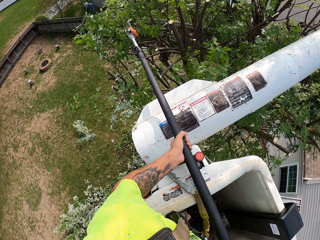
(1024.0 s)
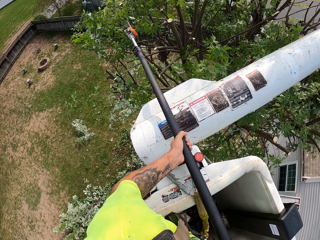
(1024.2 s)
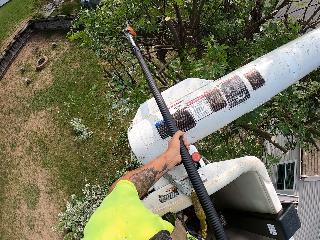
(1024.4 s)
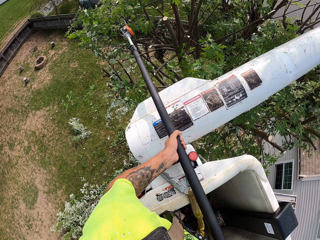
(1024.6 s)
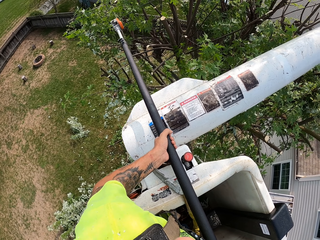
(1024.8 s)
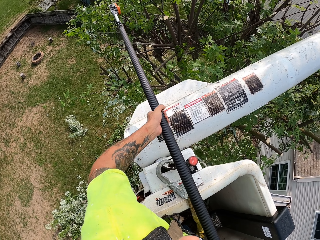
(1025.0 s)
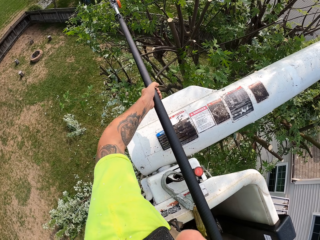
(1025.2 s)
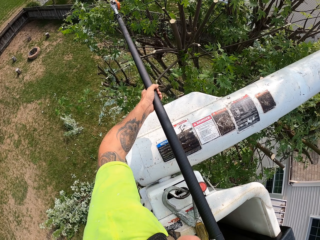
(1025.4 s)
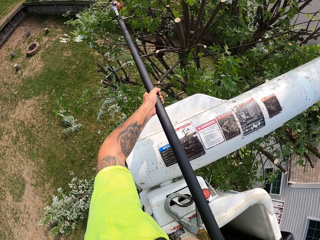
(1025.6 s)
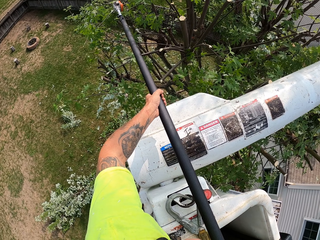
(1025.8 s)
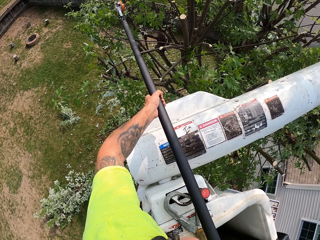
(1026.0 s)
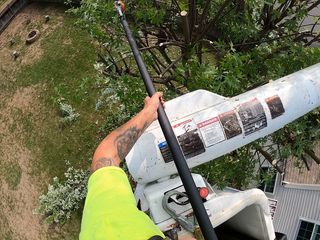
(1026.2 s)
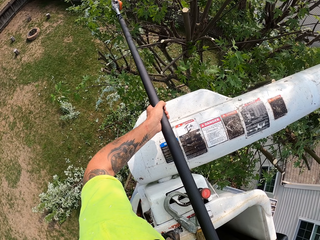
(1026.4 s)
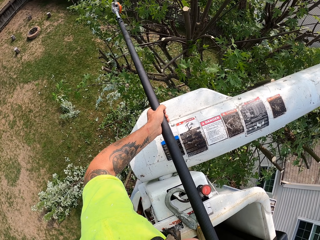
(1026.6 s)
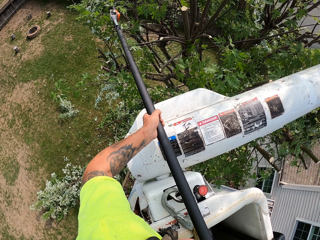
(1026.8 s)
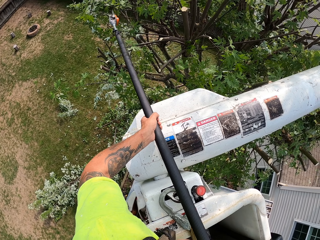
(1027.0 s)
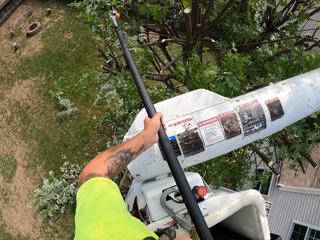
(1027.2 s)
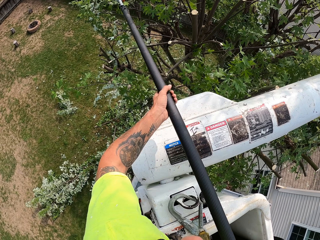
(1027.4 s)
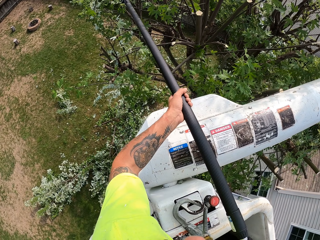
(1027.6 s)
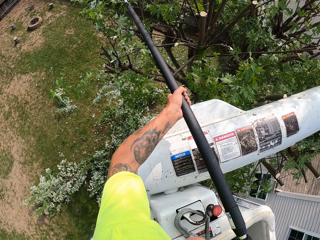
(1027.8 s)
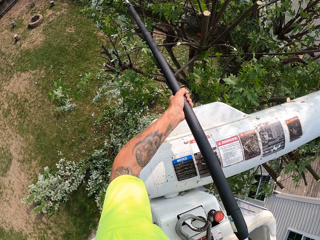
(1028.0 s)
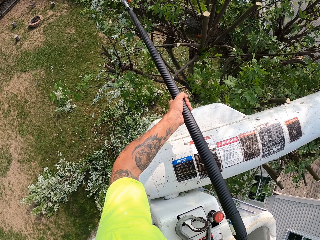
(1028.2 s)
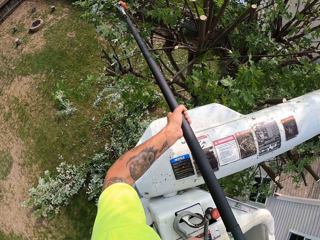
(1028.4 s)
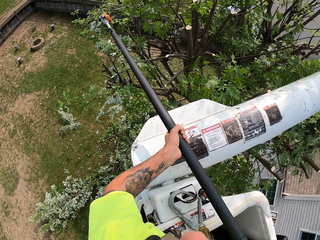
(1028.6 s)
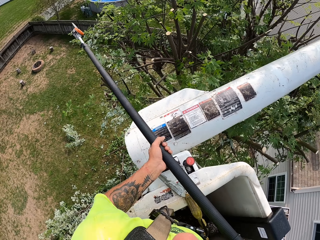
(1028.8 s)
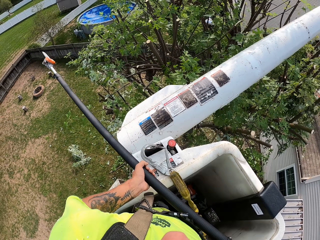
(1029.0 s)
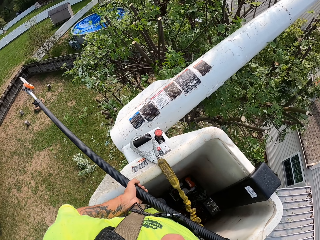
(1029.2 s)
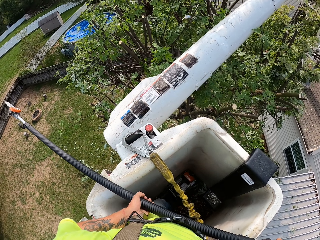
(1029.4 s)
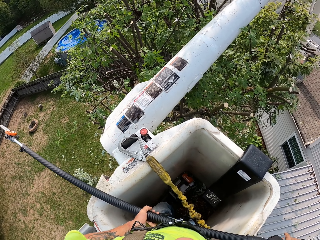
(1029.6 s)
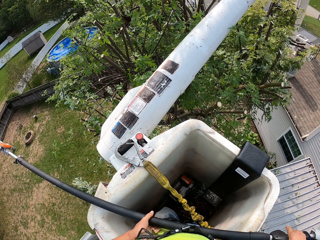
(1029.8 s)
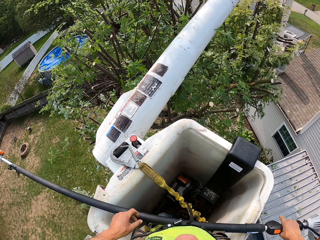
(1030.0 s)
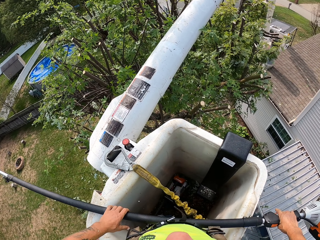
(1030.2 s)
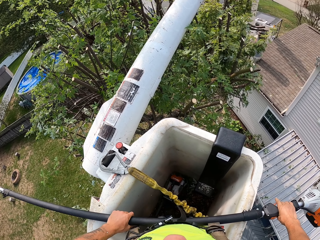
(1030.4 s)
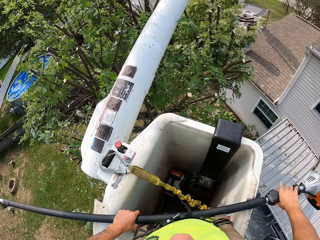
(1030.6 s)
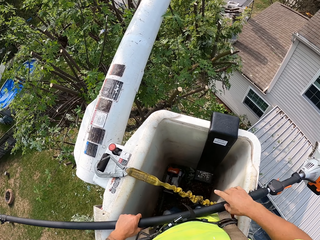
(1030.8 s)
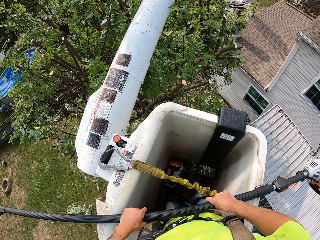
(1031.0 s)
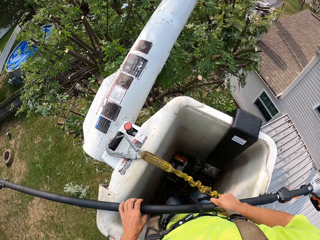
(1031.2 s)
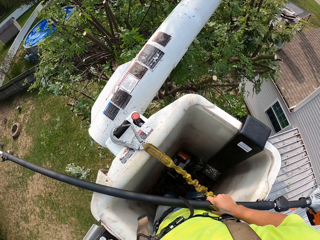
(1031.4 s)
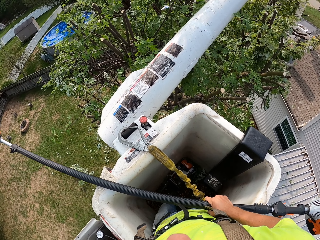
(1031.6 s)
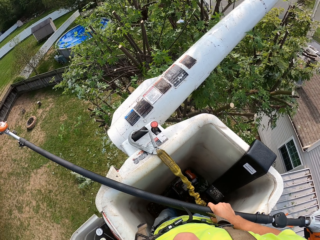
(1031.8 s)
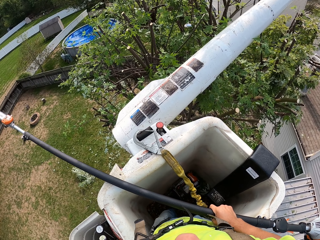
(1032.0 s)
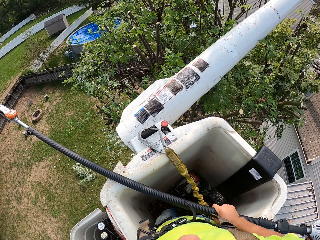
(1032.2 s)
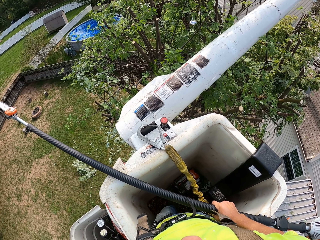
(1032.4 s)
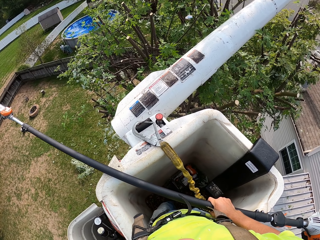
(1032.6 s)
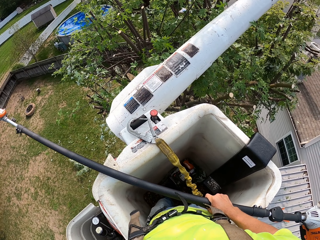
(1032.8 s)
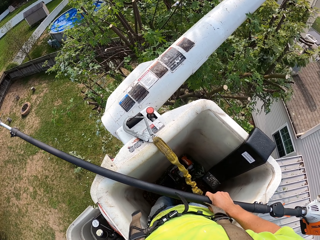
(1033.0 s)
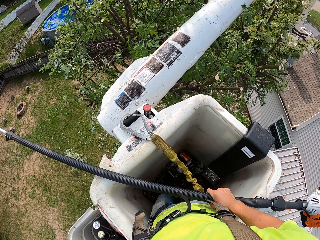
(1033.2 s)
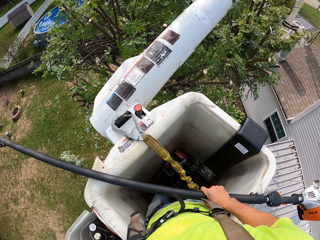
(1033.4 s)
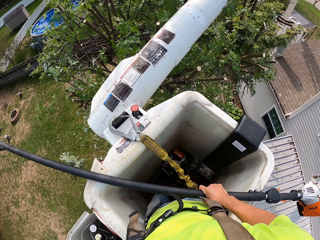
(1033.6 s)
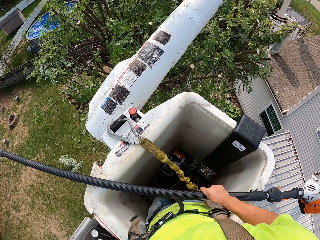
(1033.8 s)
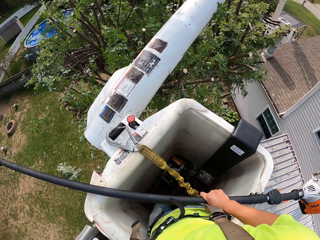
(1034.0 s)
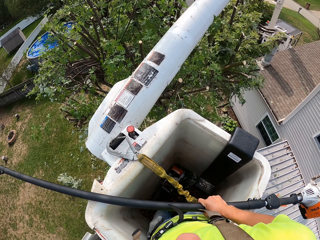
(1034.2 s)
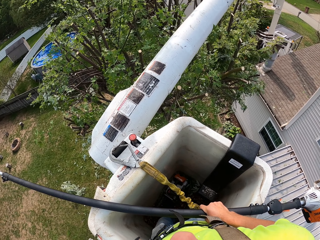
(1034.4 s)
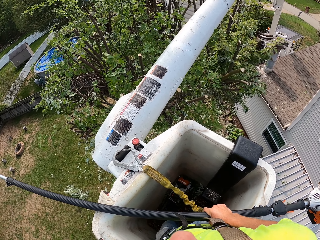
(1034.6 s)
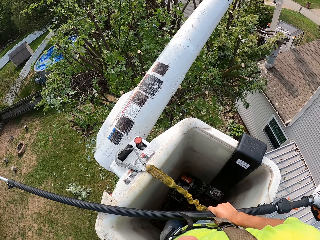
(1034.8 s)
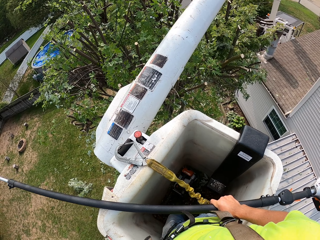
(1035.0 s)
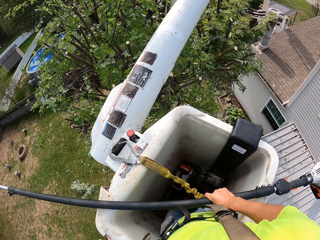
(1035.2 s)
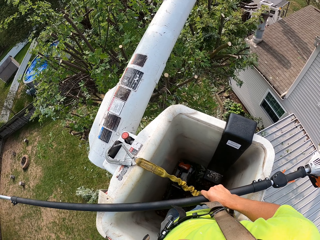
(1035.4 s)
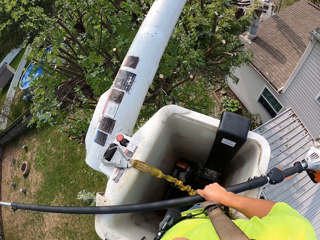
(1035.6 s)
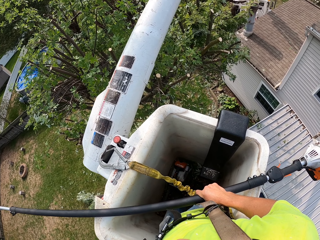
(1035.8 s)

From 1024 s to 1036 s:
The camera wearer cuts tree branches. He places the chain saw on the bucket lift with his hands. He removes his left hand from the chain saw. He operates the control section of the bucket lift with his left hand.

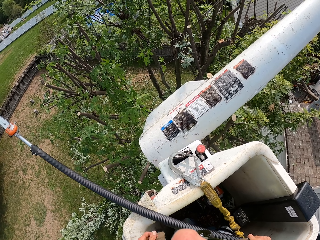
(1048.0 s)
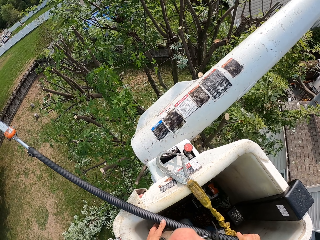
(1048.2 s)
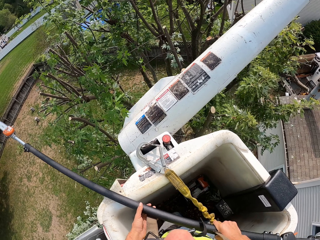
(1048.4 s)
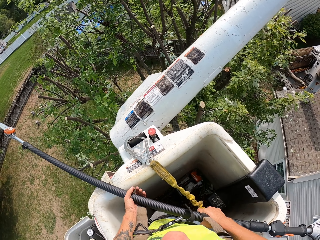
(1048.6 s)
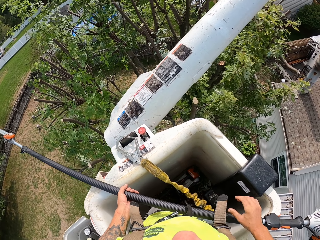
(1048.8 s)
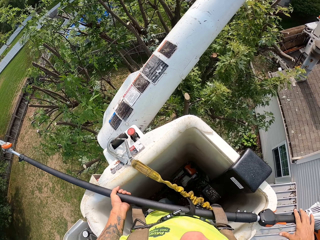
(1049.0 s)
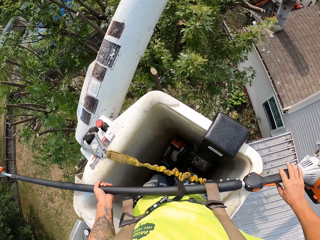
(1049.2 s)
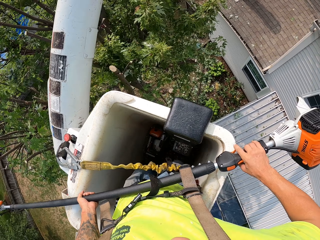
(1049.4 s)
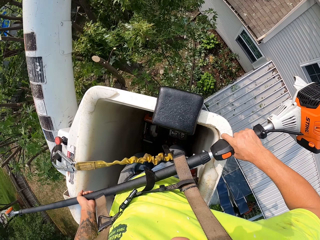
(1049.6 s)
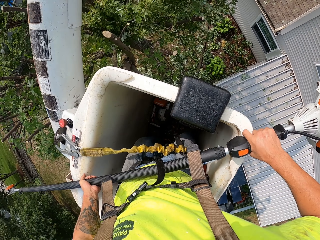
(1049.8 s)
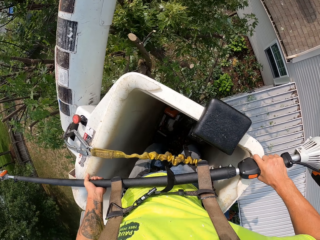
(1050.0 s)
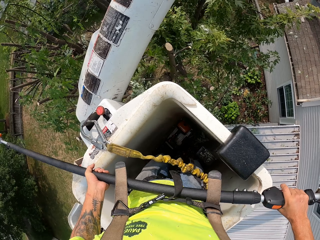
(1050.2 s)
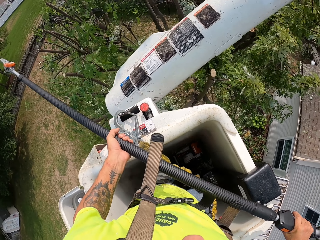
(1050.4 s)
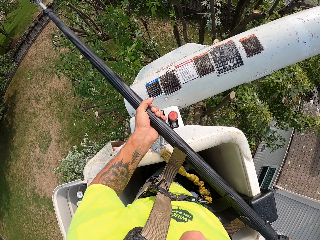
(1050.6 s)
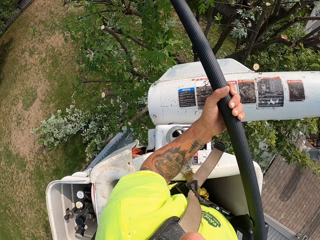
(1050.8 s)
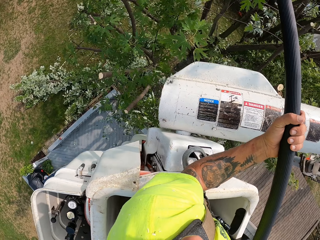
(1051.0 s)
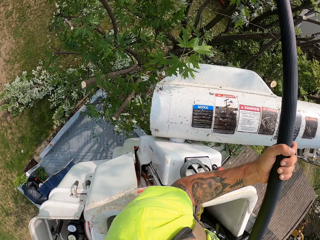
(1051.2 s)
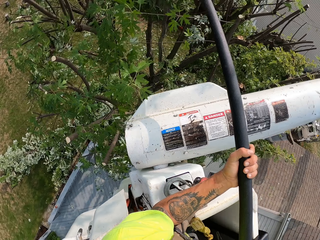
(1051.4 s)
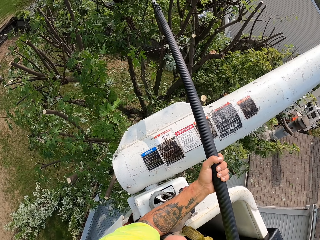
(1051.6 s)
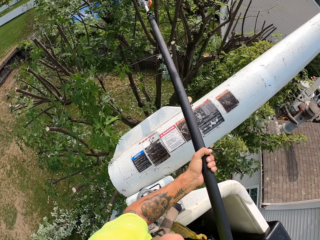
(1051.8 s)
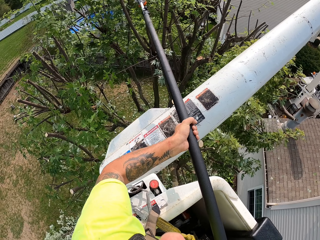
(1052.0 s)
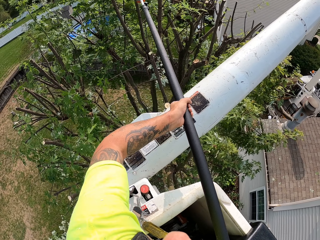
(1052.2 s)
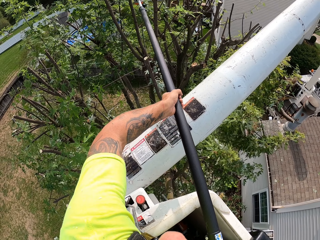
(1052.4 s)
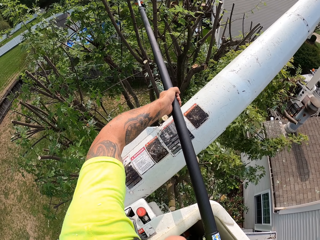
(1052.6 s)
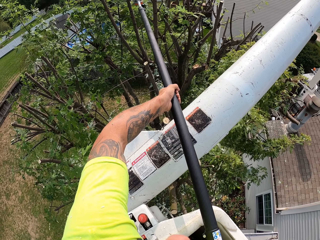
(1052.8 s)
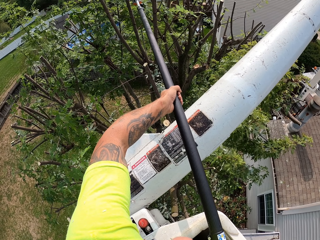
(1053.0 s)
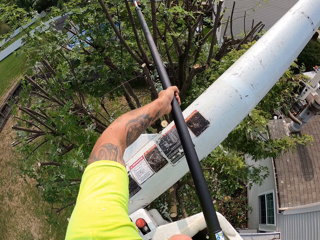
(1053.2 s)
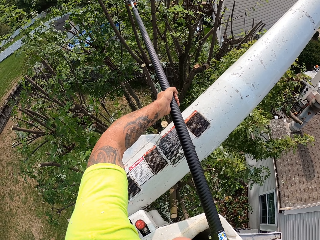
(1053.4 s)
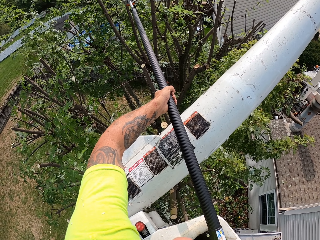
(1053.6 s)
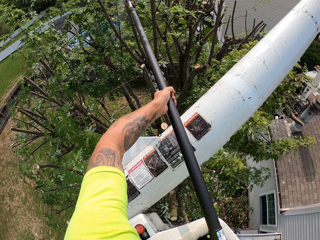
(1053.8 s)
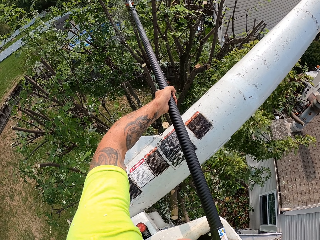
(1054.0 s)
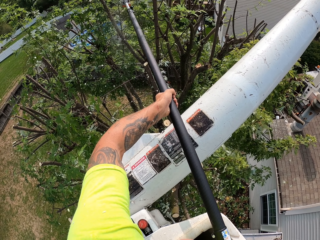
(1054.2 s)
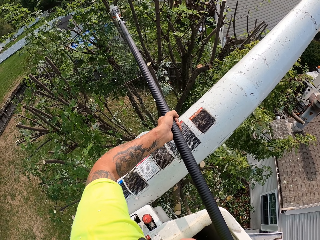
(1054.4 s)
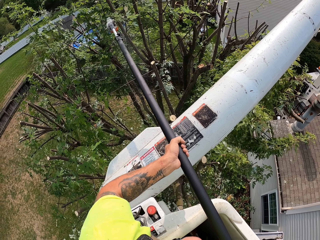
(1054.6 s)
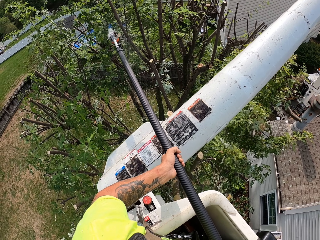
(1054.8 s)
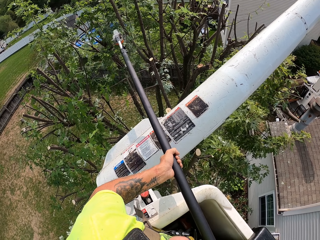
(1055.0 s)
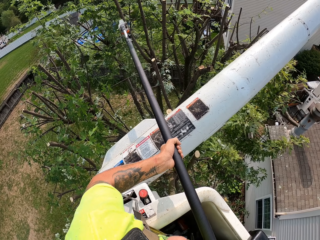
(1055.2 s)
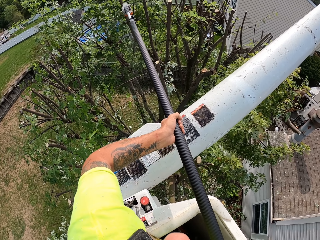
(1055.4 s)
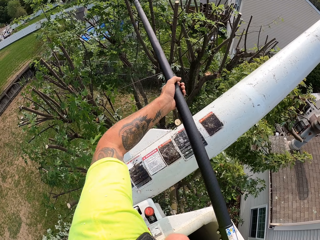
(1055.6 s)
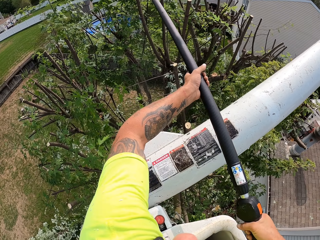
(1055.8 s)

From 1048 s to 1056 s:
The camera wearer holds something. He lifts the chain saw from the bucket lift with his hands. He cuts down branches from the tree with the chain saw in his hands.

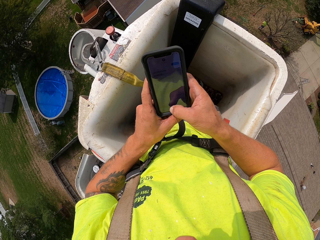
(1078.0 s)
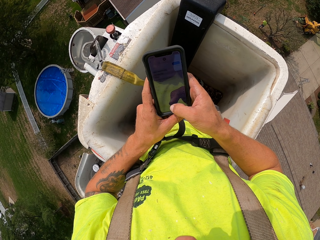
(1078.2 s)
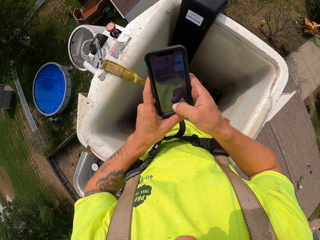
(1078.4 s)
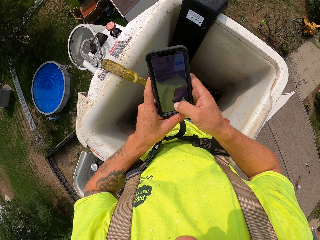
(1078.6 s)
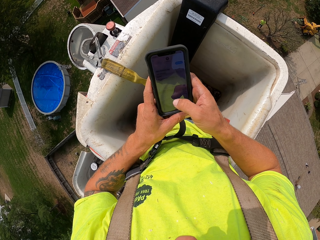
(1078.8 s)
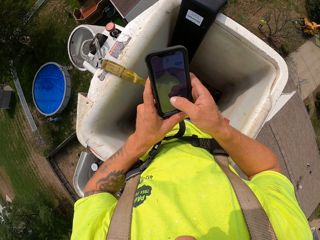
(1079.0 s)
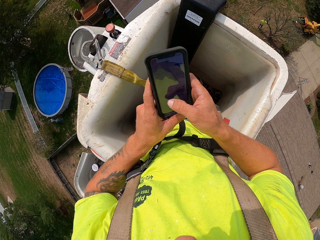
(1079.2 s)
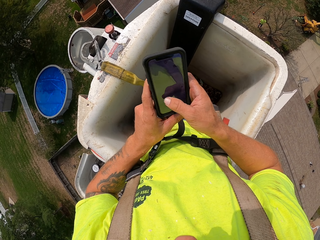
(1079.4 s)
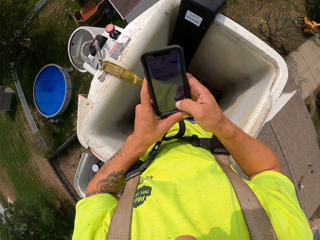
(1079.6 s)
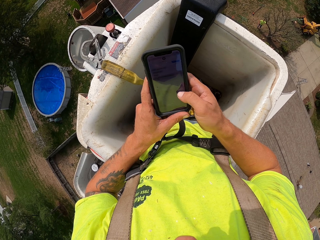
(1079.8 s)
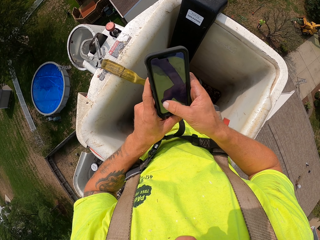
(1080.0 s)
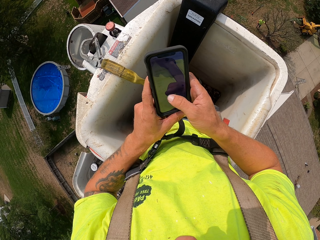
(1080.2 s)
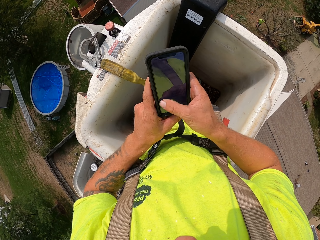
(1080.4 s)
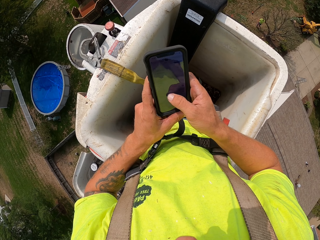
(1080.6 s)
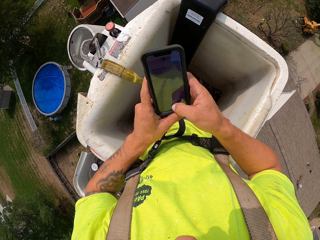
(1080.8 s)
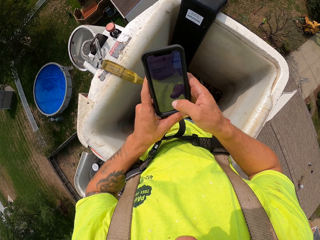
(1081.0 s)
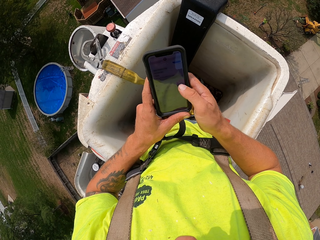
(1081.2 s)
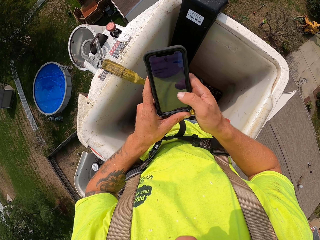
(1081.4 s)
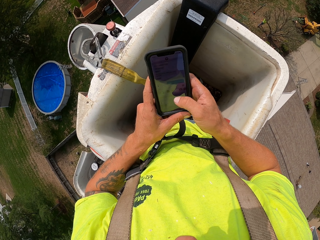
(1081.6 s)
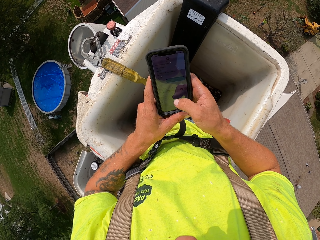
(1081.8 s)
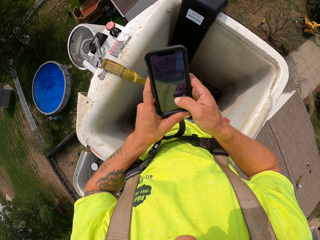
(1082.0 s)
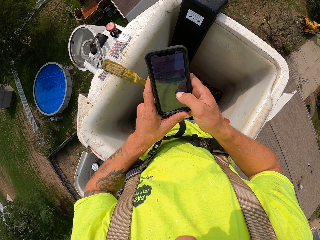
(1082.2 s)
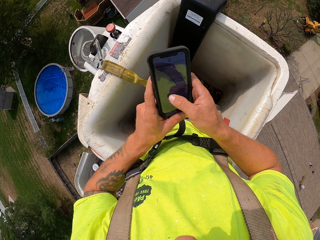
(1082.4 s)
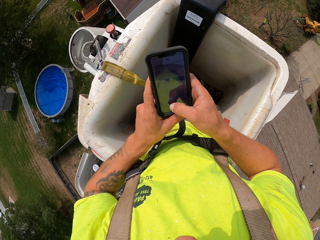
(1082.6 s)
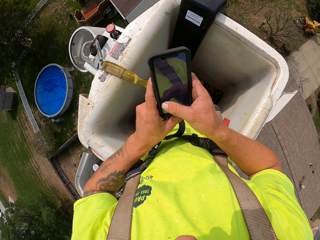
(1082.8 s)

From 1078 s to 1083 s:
The camera wearer dials something on a phone.
